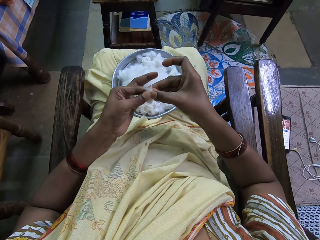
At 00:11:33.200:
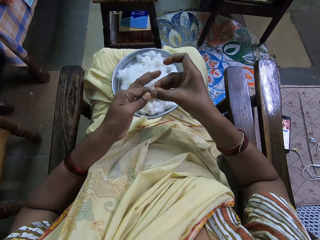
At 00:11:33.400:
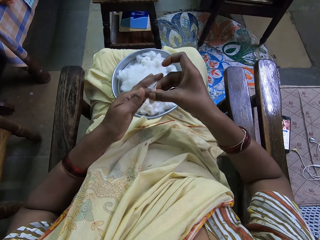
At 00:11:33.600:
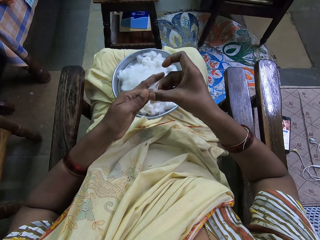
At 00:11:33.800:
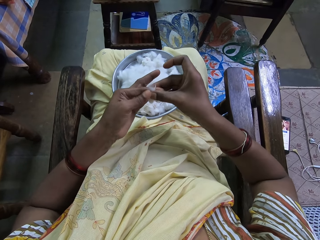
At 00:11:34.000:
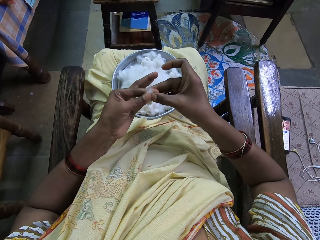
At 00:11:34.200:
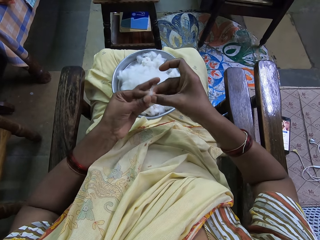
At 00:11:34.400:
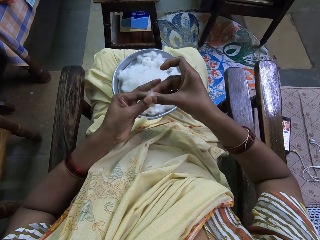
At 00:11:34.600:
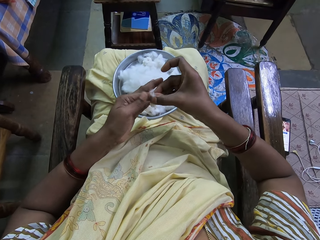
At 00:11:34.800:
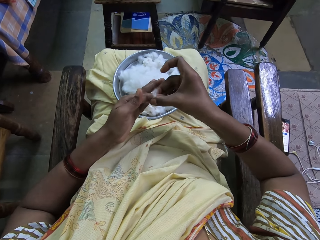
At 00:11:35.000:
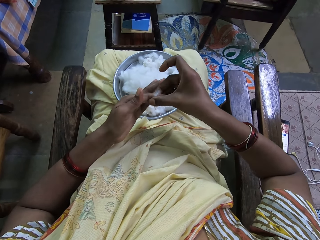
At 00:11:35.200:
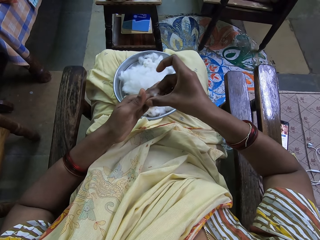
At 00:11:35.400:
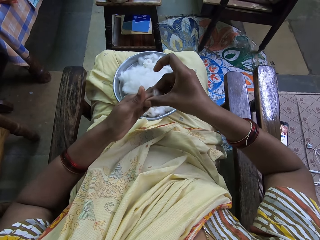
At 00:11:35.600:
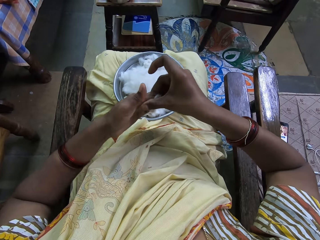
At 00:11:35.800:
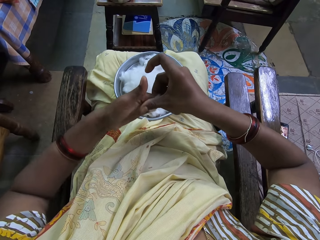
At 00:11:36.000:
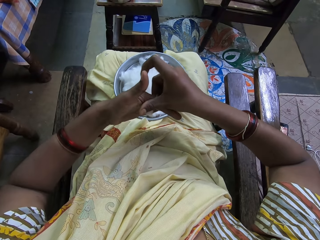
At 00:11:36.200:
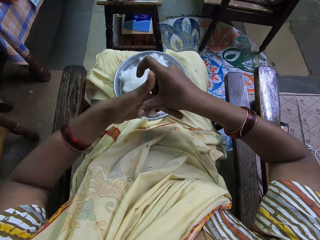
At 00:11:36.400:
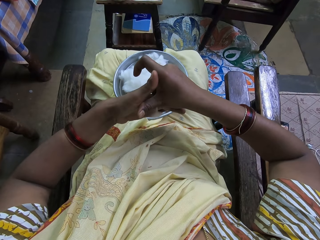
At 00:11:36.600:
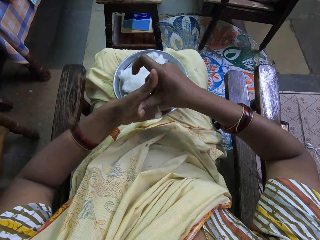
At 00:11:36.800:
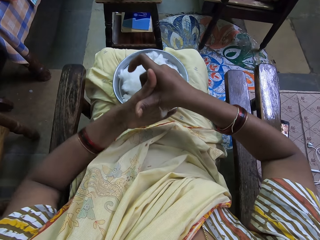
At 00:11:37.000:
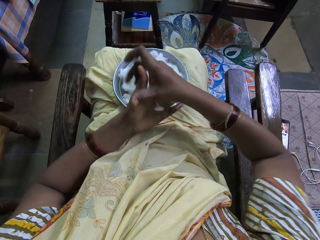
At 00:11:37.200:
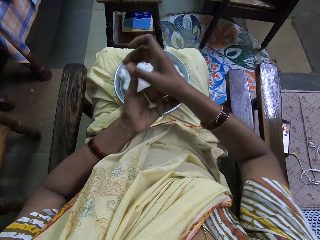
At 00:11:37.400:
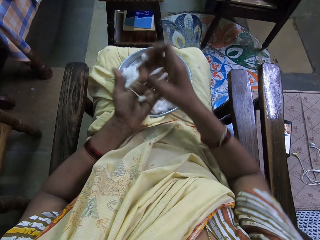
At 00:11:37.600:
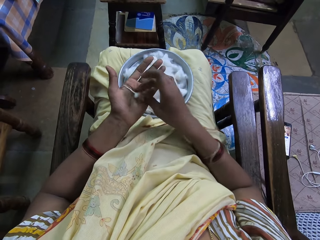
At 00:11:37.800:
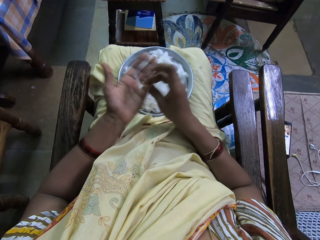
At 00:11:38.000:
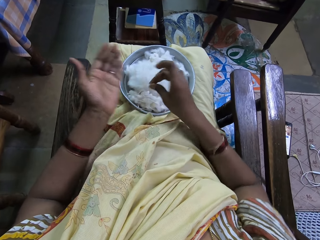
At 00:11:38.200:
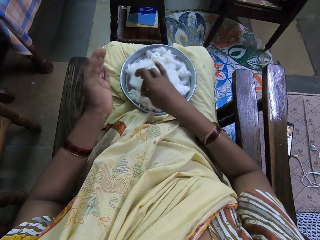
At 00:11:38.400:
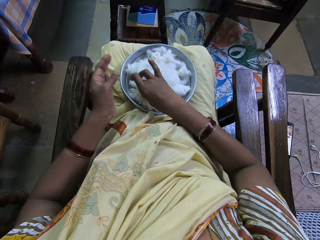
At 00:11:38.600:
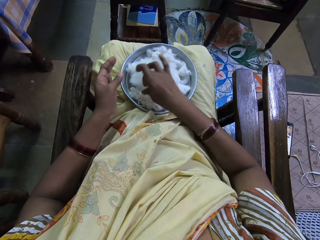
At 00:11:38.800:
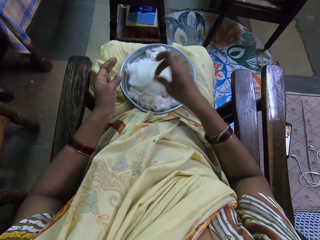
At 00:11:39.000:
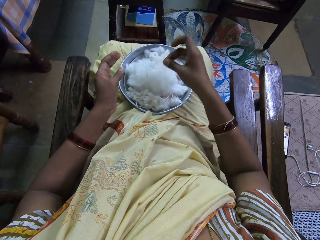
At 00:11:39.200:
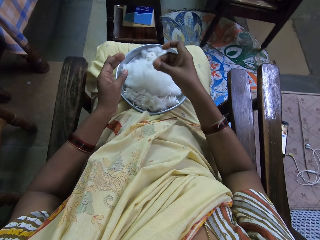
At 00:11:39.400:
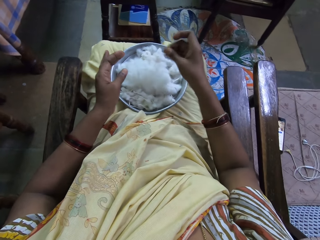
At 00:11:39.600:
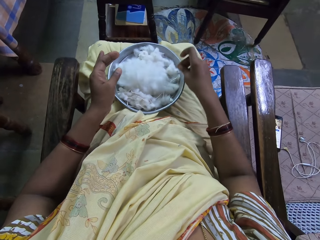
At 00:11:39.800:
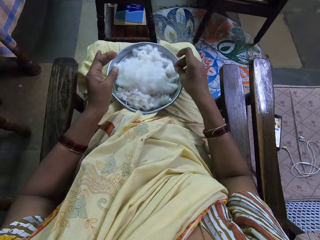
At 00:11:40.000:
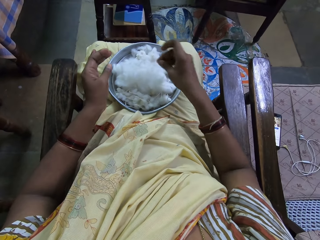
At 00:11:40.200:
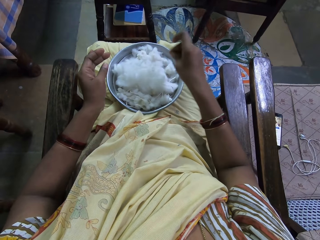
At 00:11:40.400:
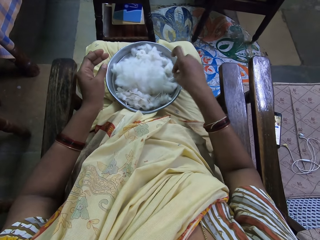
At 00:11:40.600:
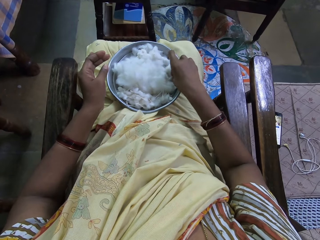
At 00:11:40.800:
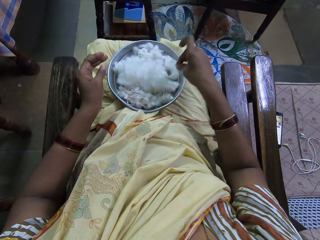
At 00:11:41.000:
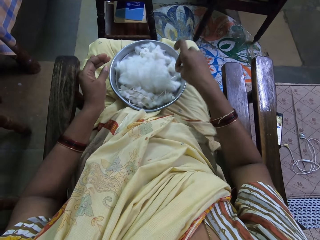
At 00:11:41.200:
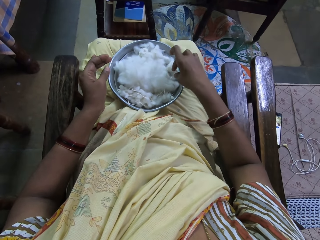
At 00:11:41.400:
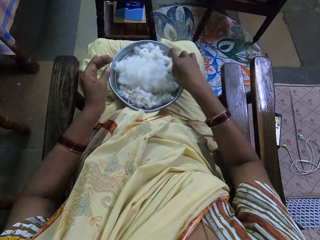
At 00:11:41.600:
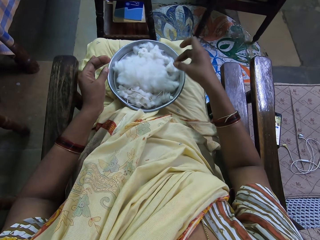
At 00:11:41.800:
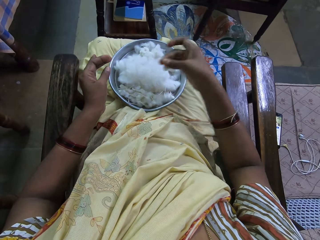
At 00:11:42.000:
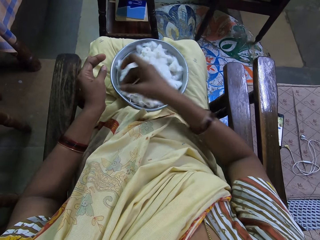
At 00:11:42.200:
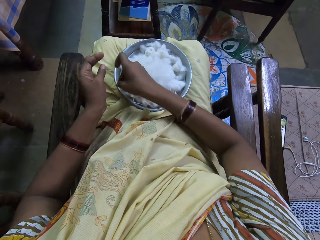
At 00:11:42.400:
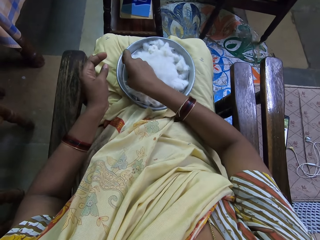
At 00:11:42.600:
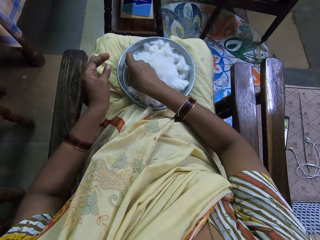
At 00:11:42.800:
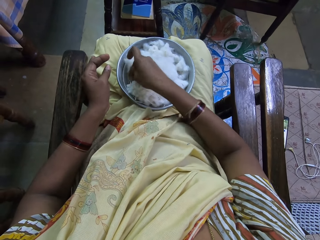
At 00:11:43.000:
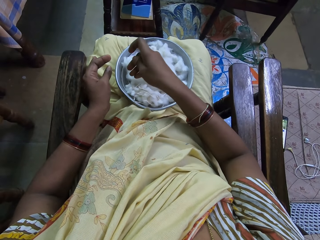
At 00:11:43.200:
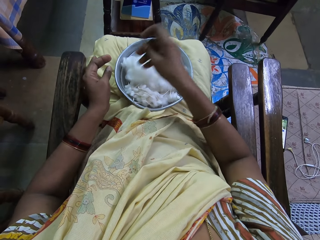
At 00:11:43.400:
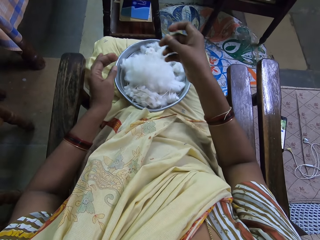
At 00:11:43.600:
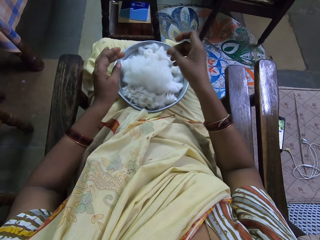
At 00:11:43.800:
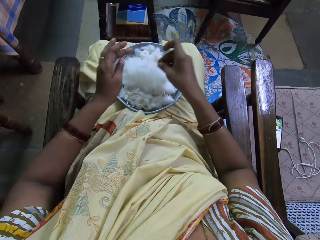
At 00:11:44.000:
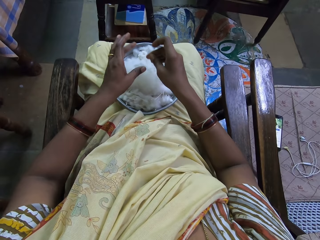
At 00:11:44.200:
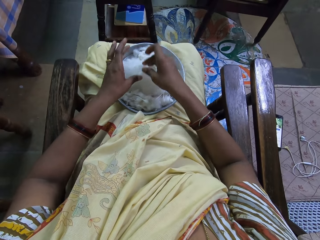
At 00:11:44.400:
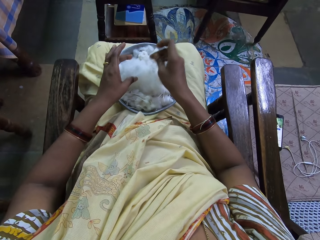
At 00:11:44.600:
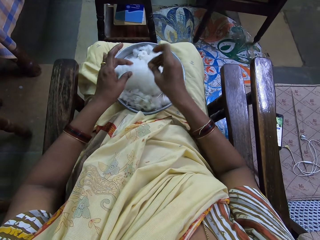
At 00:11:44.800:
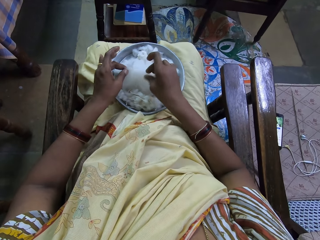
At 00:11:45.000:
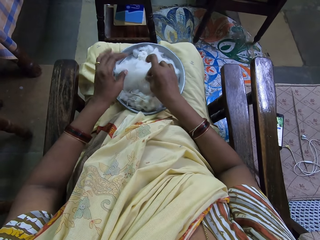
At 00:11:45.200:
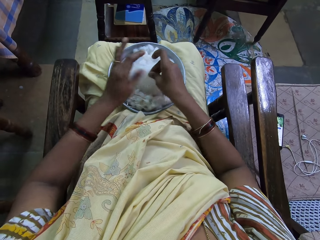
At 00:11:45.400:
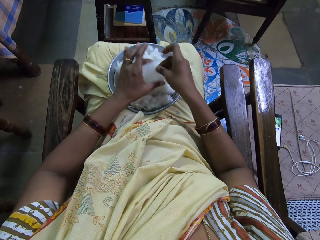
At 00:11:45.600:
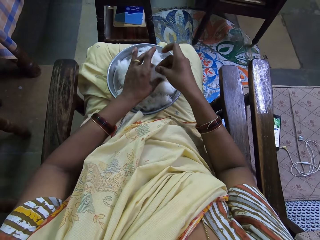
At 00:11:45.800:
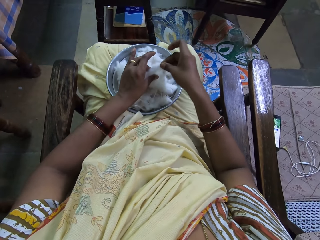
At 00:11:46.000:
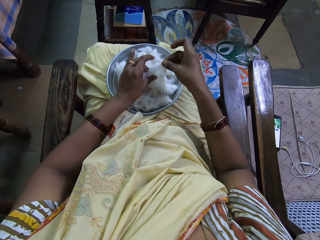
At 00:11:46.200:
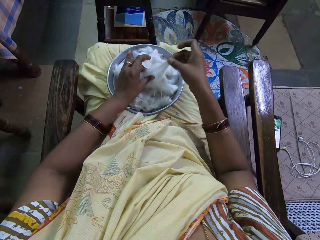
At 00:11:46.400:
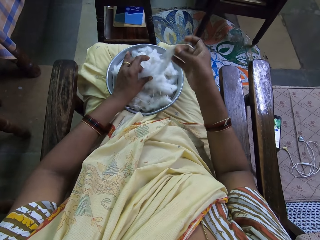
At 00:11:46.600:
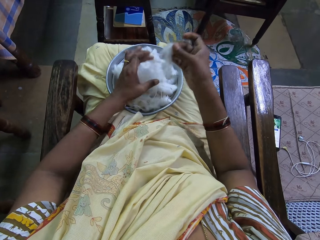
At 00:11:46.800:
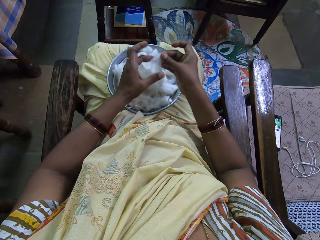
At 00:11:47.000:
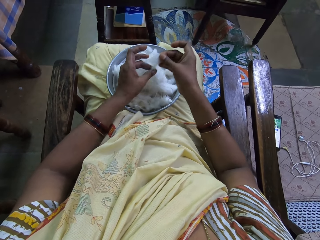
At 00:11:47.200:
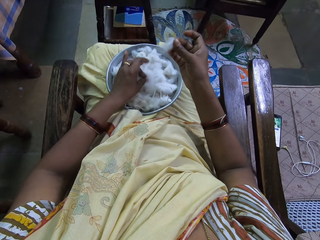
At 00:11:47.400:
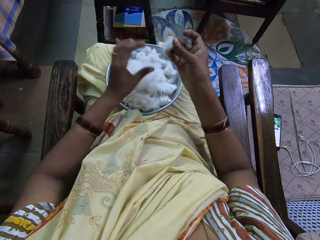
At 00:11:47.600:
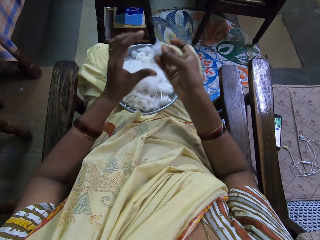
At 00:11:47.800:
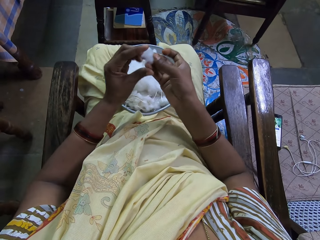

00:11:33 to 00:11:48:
The camera wearer twists the cotton and rolls the cotton. They place the cotton in the tray. They pick the cotton and place the cotton in the tray. They cut the cotton and pick the cotton.

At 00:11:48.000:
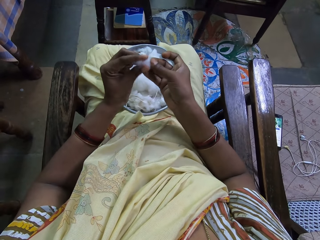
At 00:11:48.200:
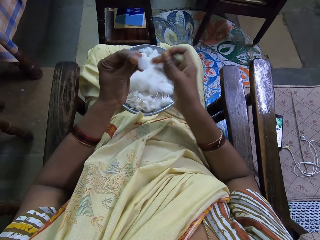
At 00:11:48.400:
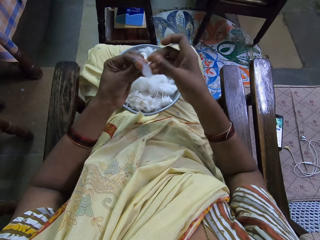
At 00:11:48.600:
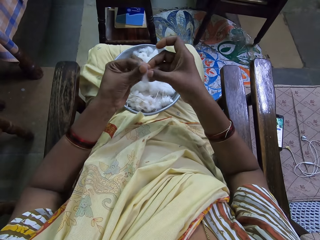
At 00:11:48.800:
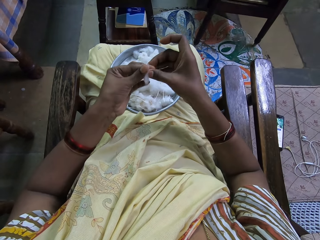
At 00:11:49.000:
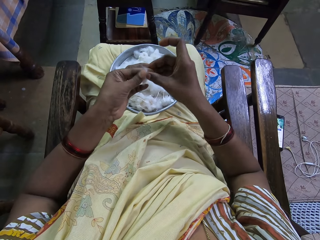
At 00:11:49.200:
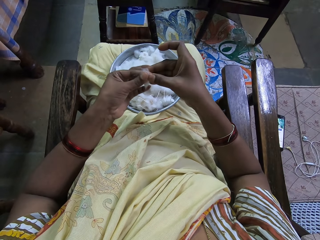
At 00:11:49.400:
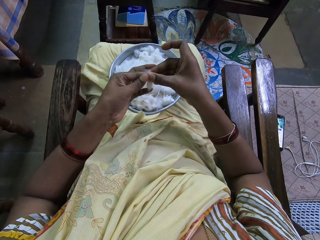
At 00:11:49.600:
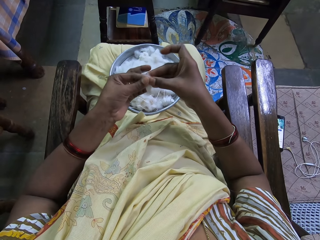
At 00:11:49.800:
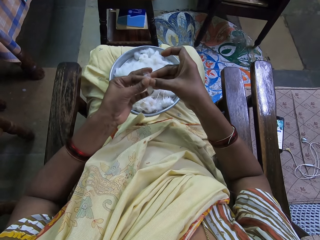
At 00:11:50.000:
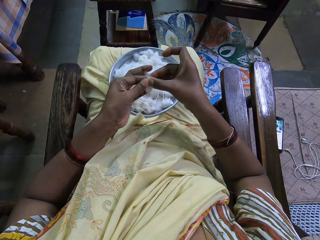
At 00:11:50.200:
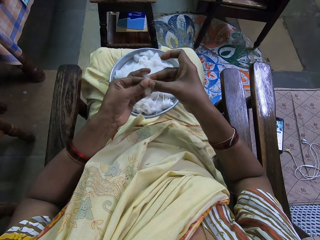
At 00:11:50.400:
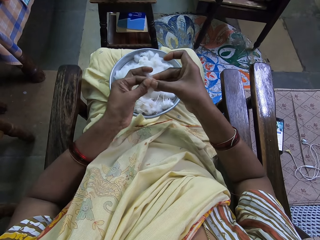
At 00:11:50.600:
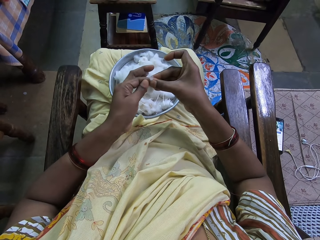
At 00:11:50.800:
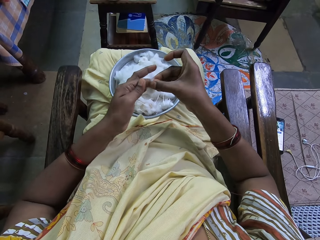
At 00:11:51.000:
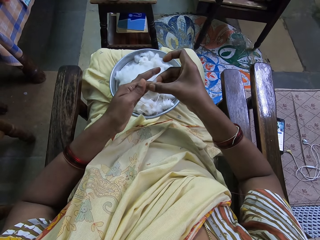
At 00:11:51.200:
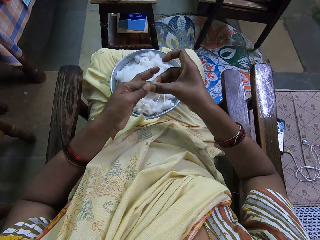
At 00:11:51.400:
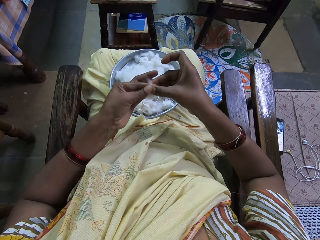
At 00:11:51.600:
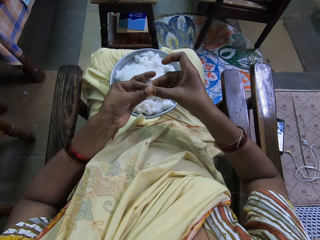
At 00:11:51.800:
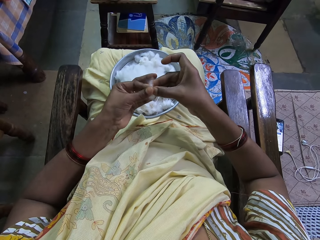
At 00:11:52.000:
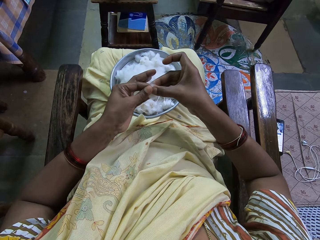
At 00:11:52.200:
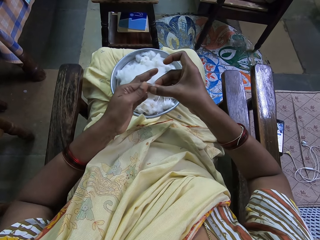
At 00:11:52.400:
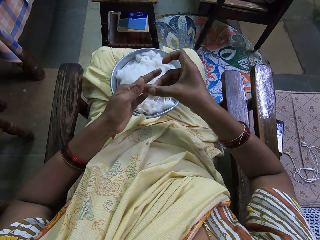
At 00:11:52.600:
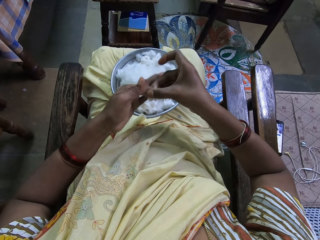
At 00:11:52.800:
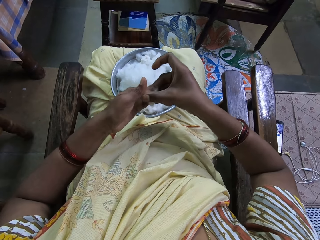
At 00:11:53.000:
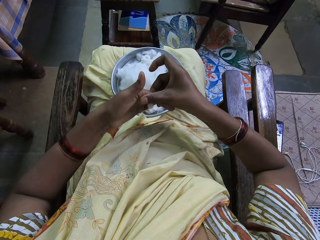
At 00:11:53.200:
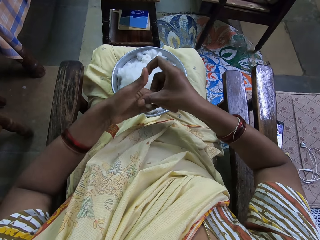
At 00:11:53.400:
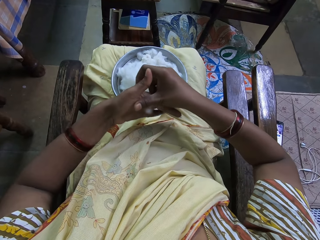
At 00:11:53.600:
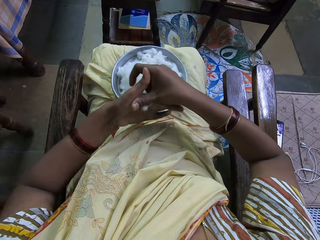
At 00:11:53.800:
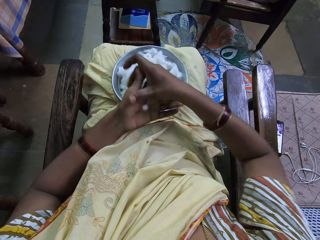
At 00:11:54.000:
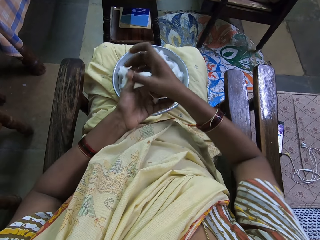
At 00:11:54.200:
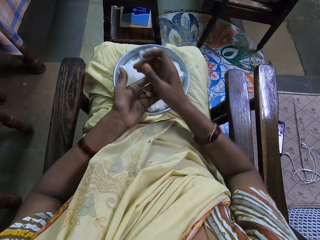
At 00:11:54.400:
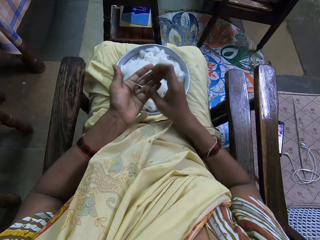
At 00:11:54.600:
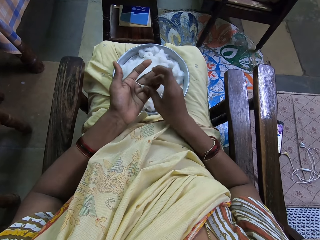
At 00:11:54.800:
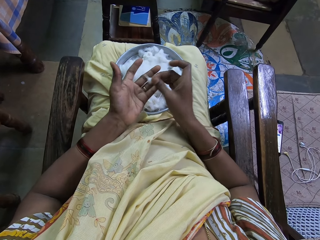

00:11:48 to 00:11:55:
The camera wearer rolls the cotton and twists the cotton.
